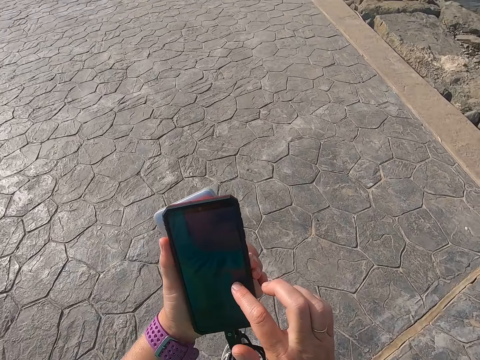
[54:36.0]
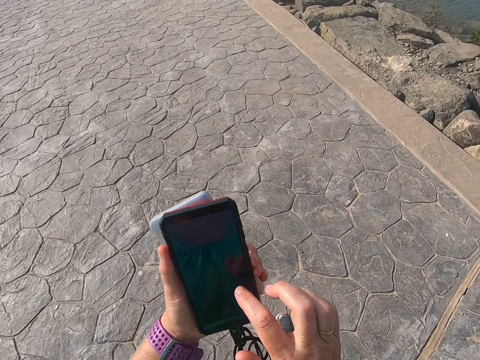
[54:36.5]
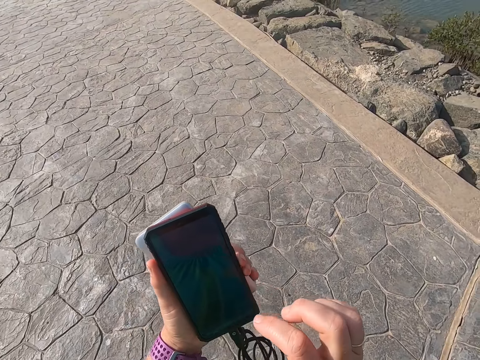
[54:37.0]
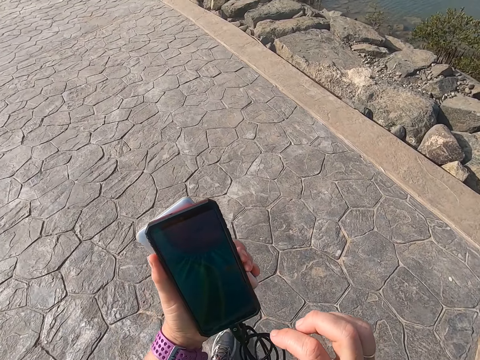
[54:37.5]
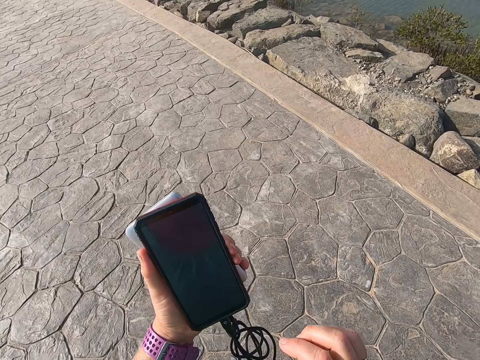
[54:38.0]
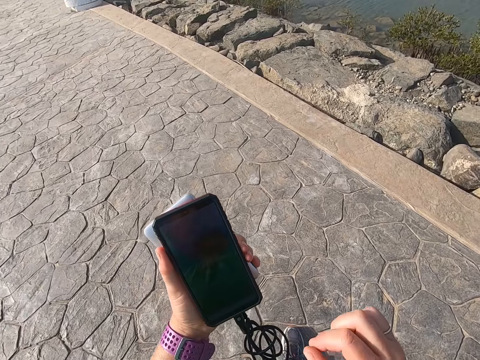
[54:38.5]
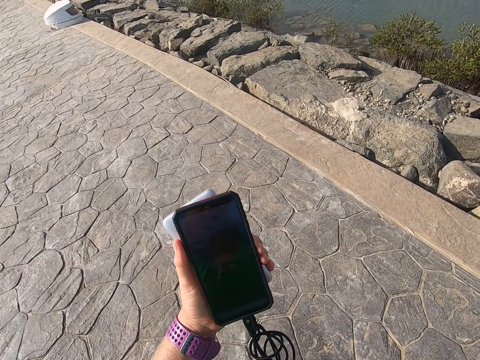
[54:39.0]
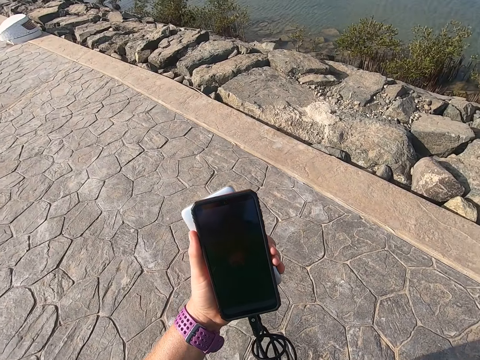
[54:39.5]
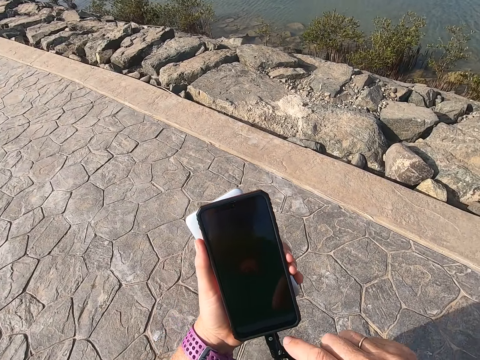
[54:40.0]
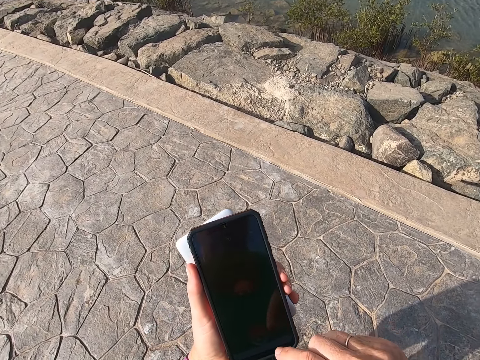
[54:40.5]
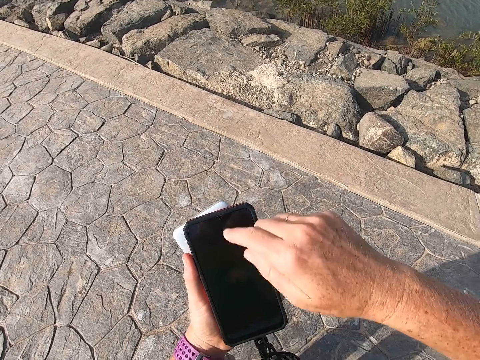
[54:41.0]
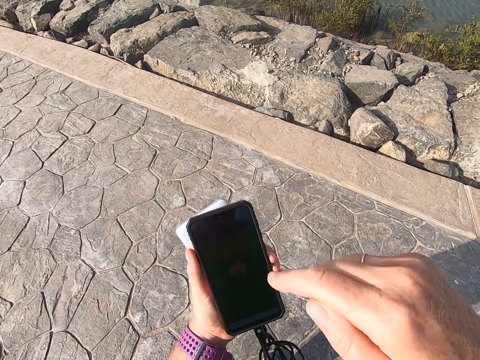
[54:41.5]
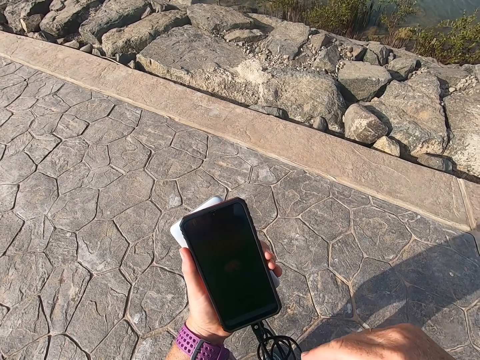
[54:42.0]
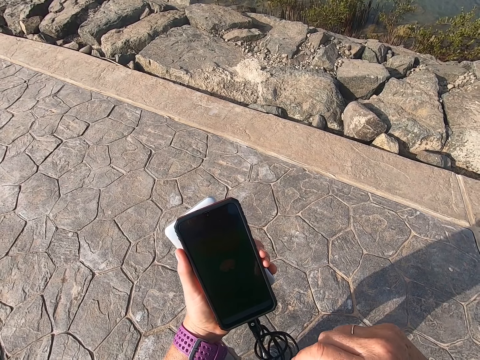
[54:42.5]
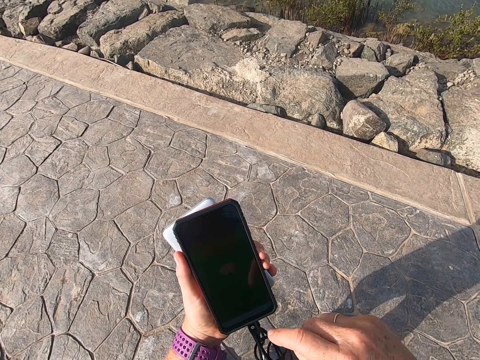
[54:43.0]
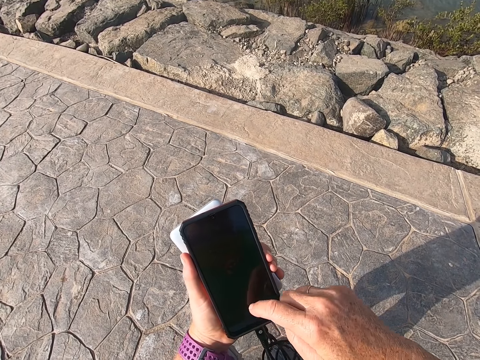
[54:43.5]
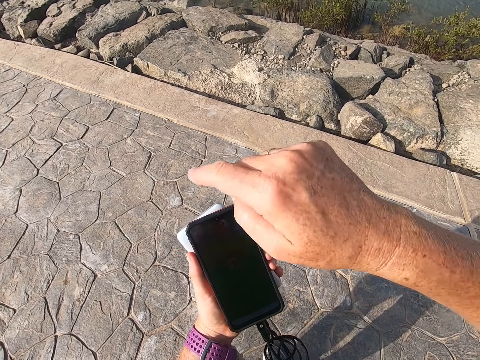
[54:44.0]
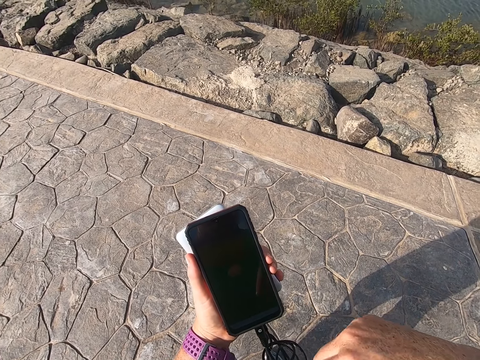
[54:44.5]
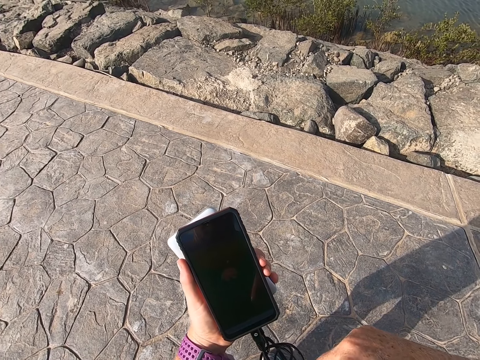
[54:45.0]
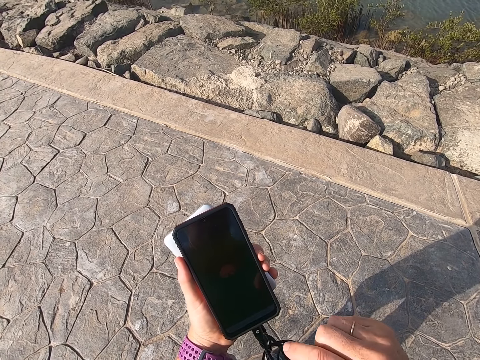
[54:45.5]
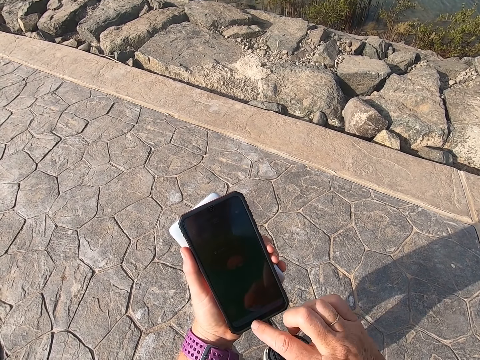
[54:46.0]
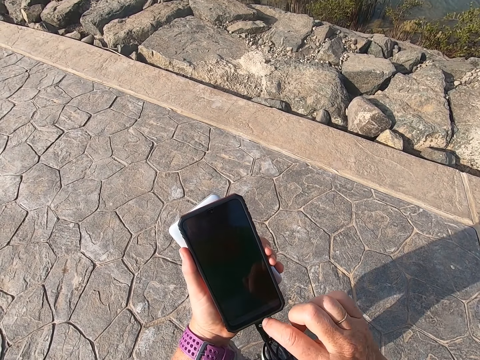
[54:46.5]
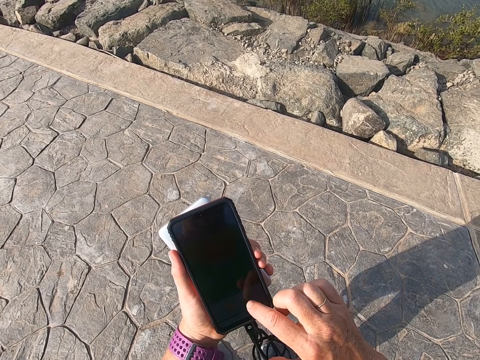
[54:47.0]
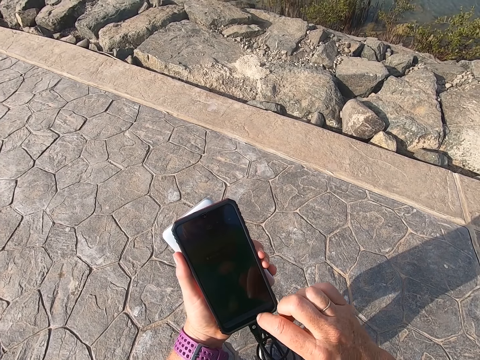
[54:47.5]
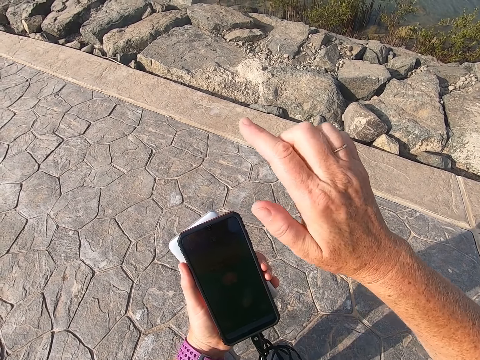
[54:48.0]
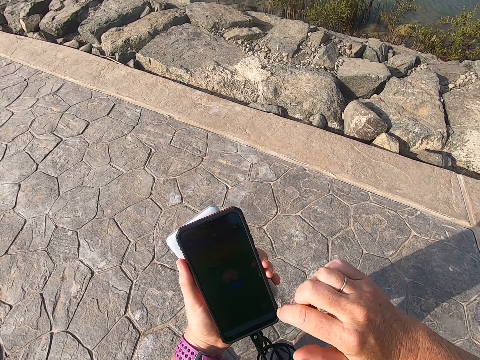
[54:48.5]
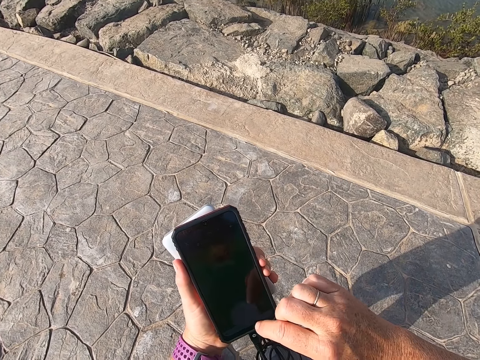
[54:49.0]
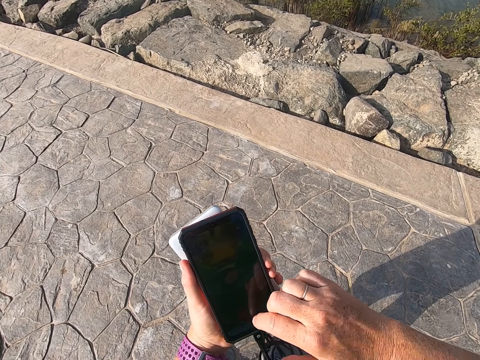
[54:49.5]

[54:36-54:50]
The camera wearer stands on the beach park.

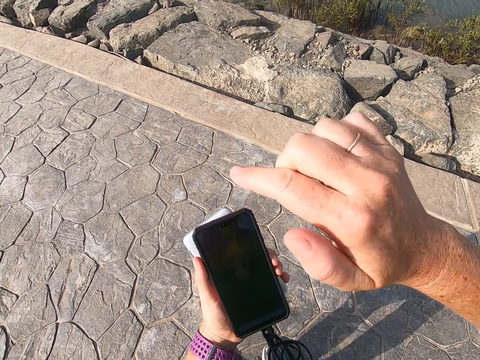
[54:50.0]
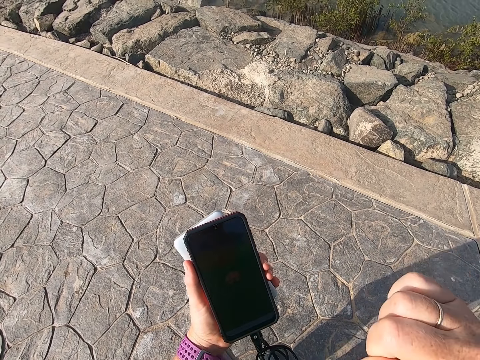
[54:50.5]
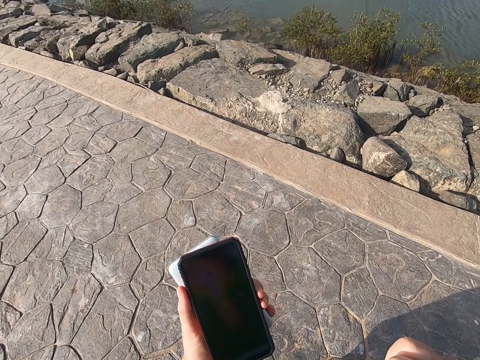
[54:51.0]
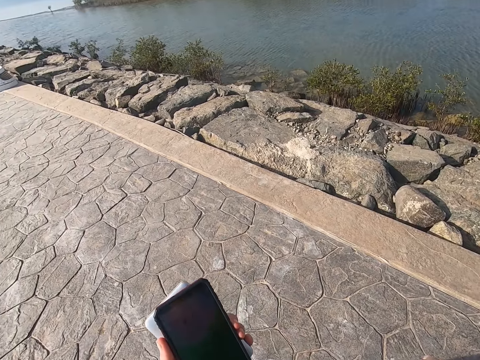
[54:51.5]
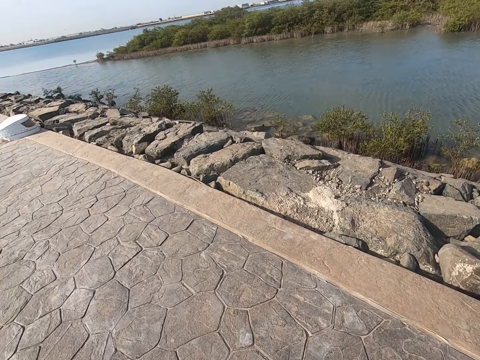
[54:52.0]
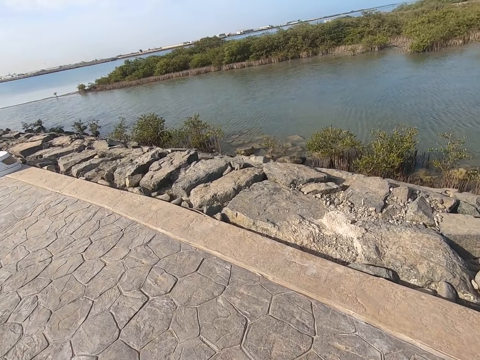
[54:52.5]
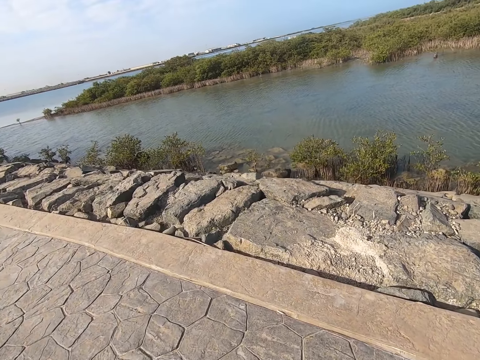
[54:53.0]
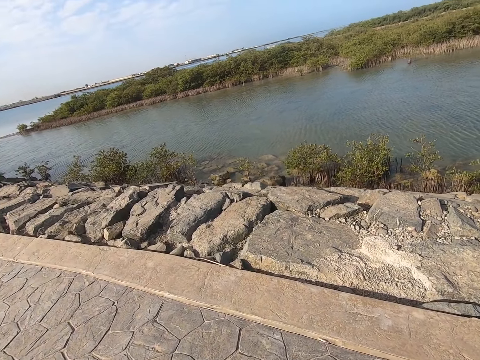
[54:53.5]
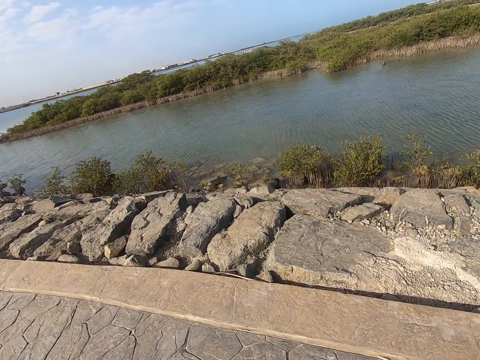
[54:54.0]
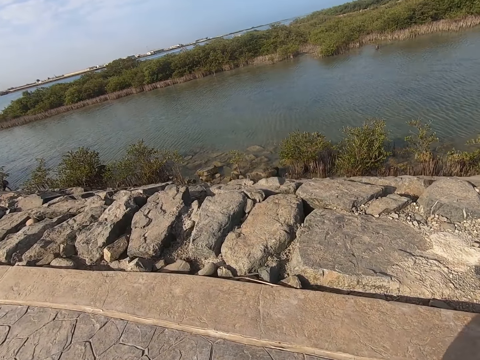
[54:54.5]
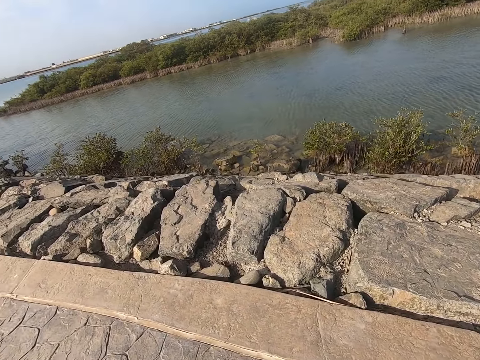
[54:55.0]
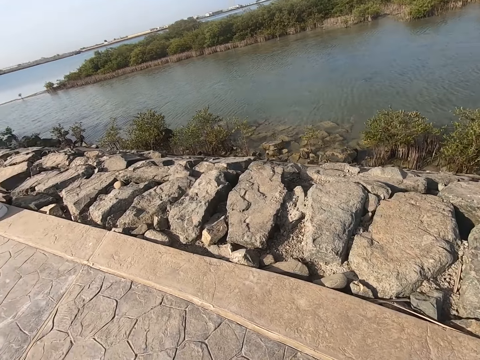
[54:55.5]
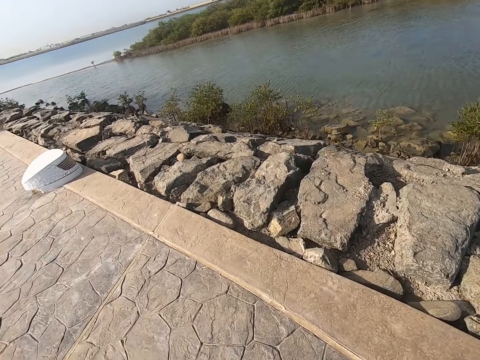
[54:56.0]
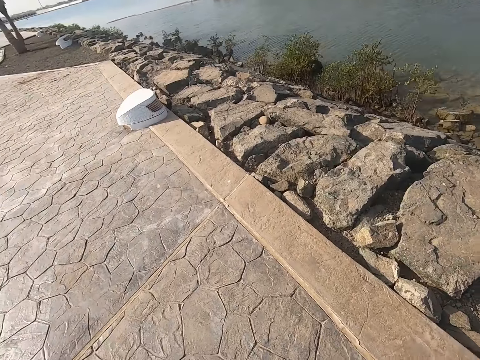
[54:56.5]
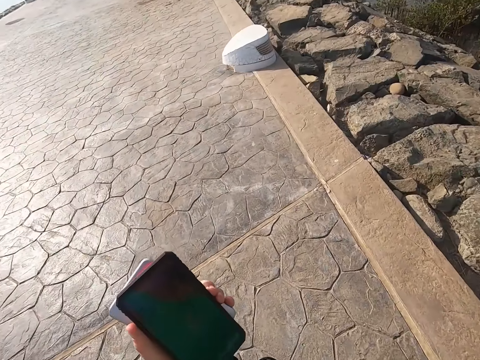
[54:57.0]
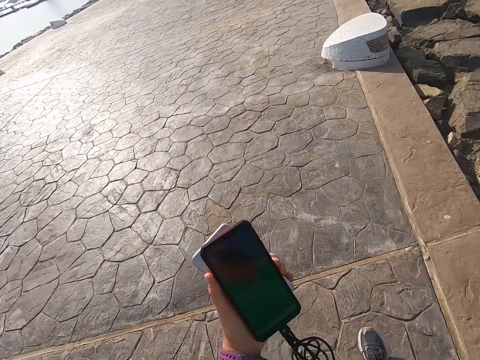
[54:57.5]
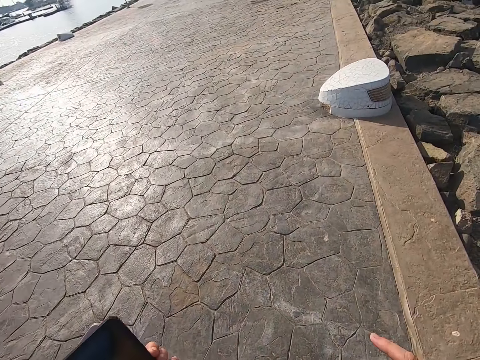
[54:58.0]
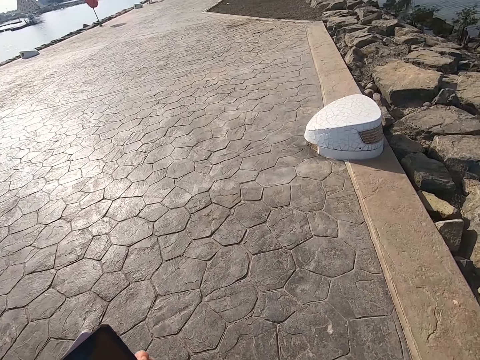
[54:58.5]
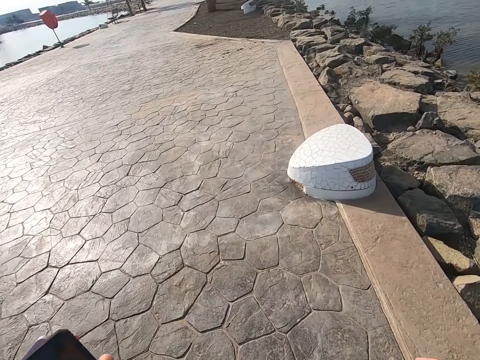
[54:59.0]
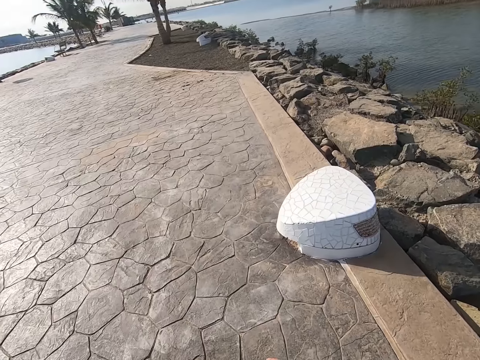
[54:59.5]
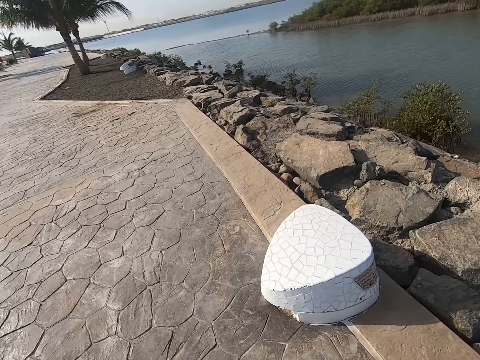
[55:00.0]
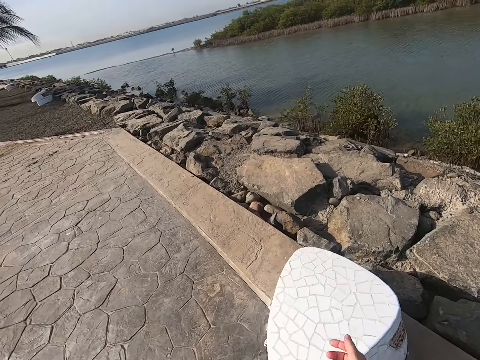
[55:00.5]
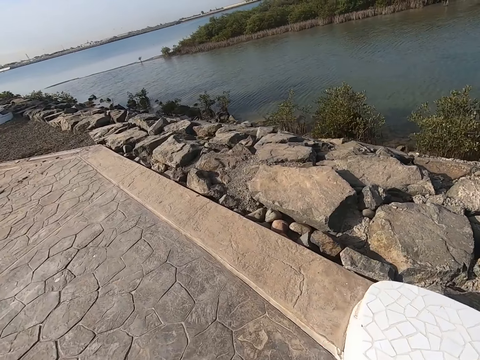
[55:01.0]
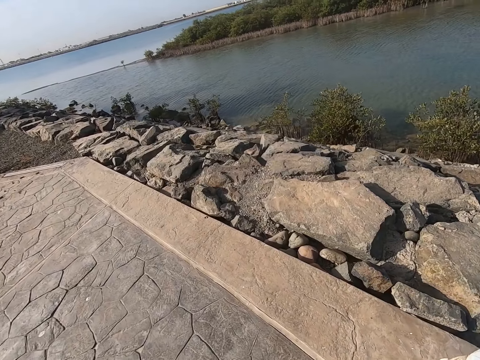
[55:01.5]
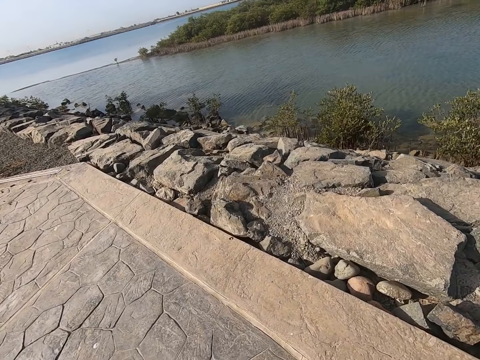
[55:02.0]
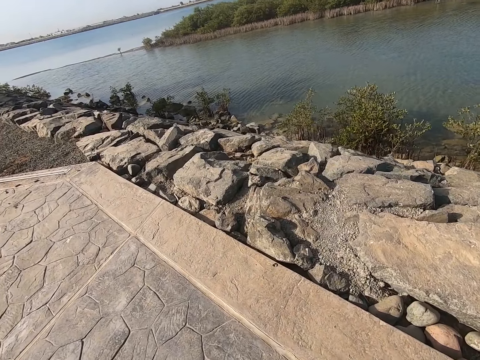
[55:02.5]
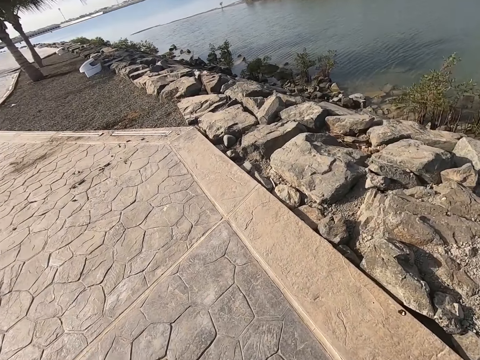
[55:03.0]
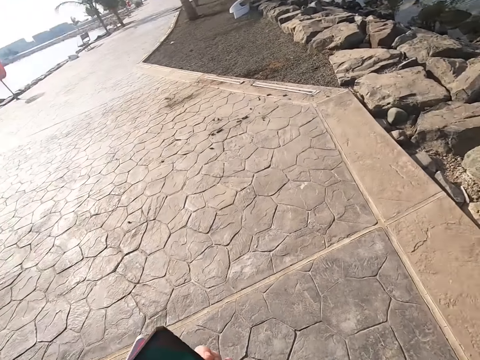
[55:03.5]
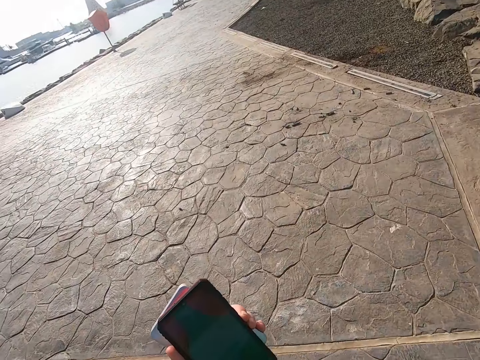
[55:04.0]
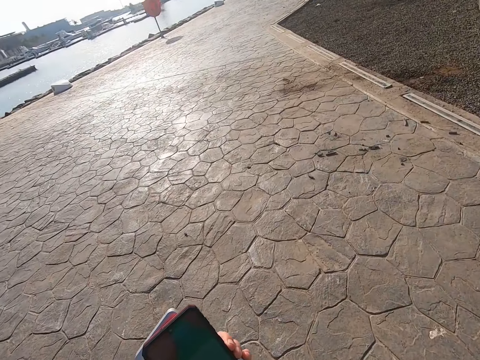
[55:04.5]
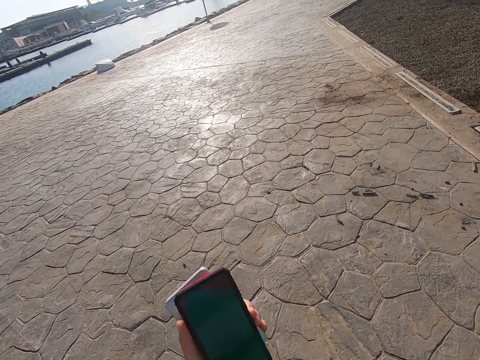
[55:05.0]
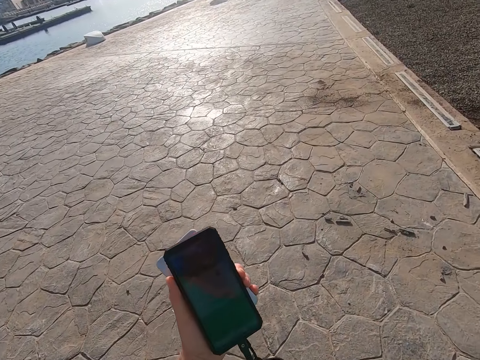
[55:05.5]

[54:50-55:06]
The camera wearer walks around the beach park. They walk around the beach park again. They play a game on the cell phone.
